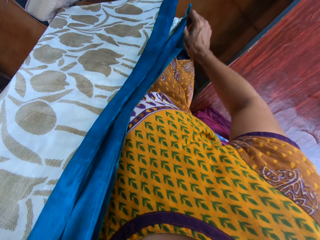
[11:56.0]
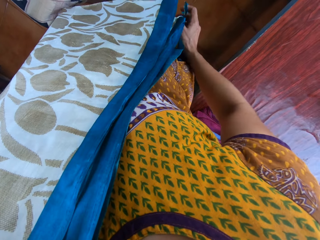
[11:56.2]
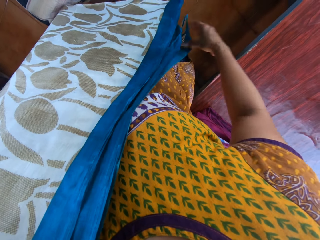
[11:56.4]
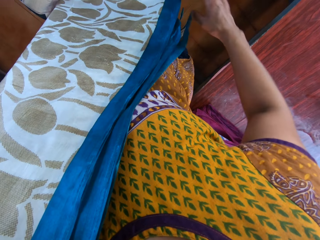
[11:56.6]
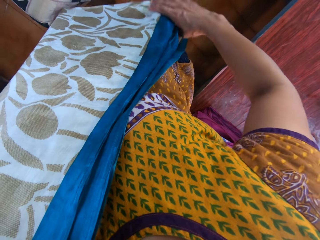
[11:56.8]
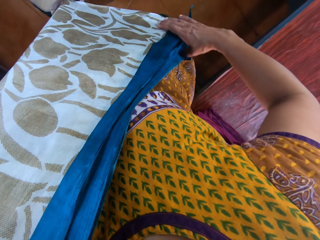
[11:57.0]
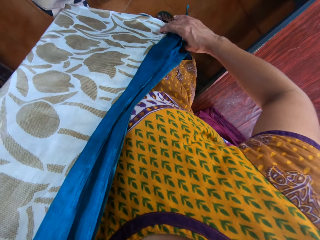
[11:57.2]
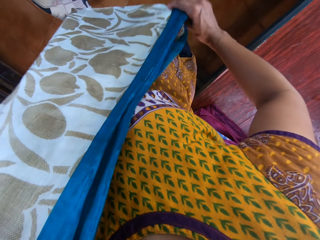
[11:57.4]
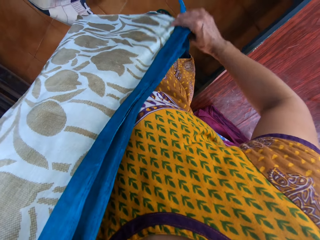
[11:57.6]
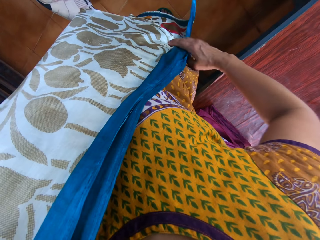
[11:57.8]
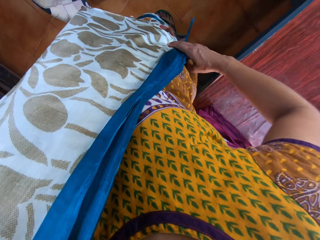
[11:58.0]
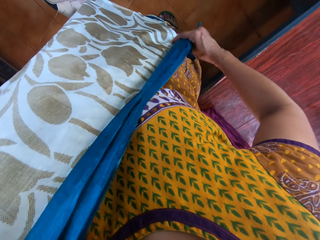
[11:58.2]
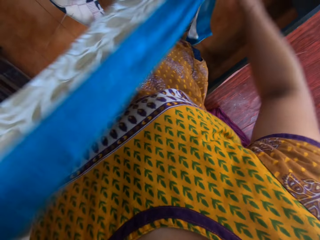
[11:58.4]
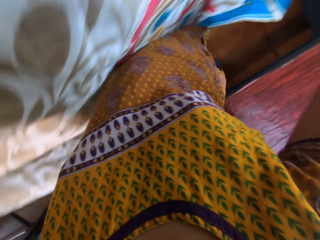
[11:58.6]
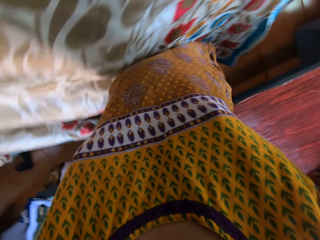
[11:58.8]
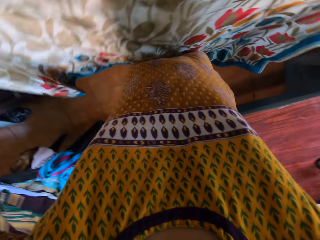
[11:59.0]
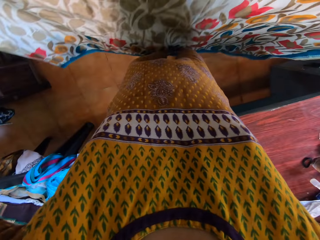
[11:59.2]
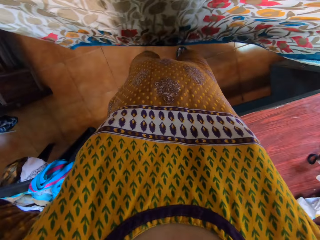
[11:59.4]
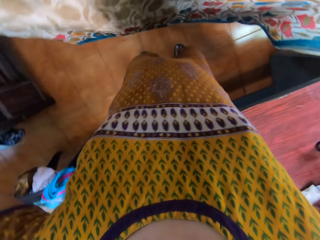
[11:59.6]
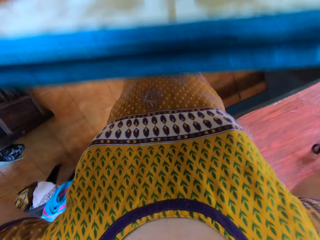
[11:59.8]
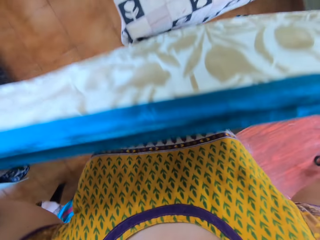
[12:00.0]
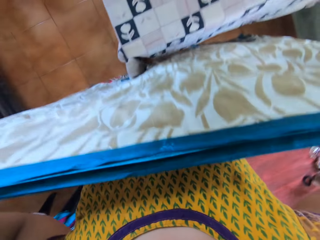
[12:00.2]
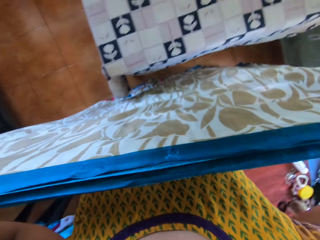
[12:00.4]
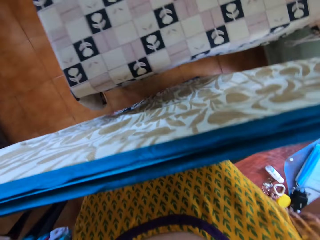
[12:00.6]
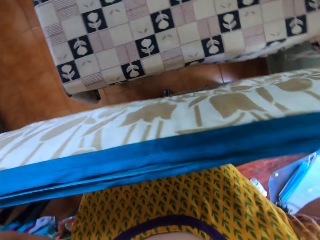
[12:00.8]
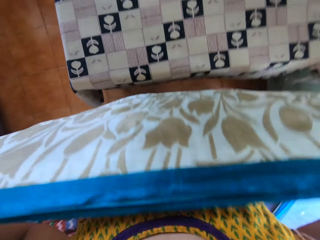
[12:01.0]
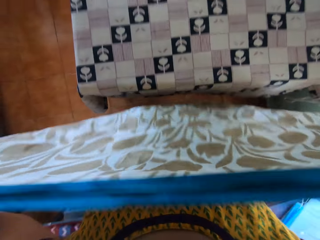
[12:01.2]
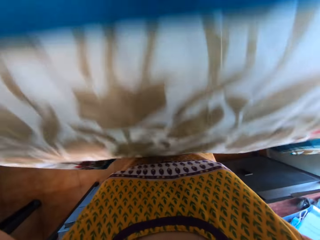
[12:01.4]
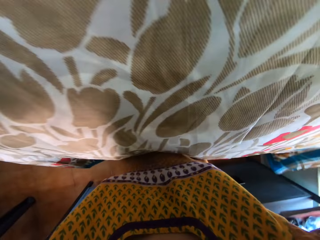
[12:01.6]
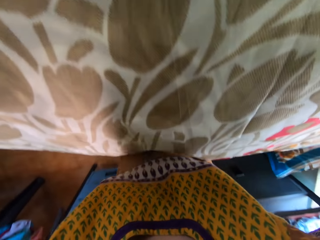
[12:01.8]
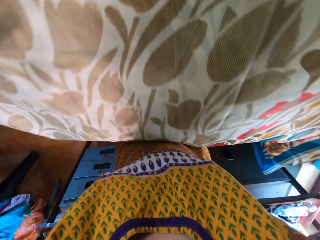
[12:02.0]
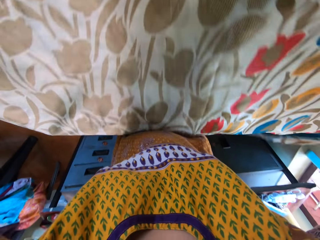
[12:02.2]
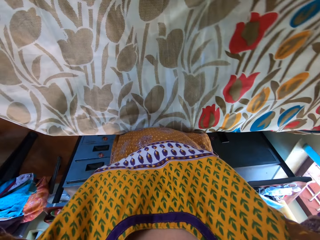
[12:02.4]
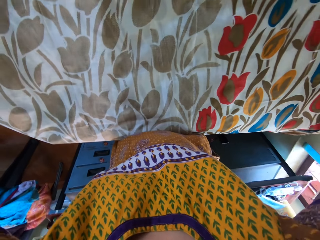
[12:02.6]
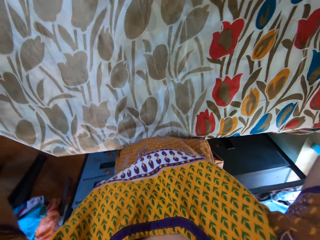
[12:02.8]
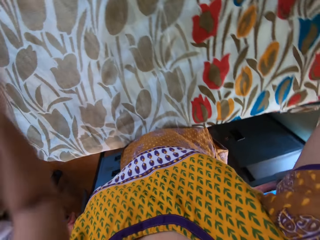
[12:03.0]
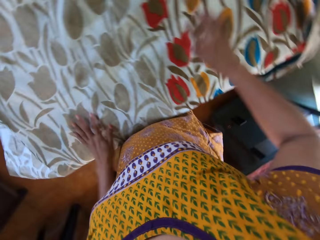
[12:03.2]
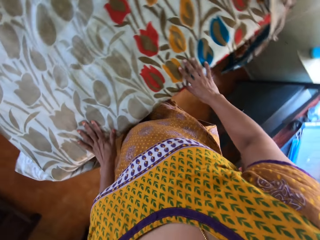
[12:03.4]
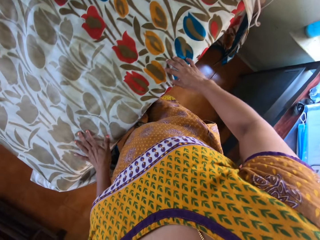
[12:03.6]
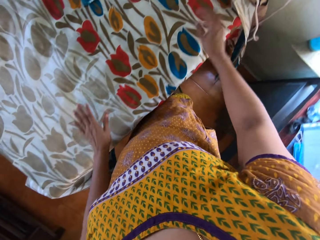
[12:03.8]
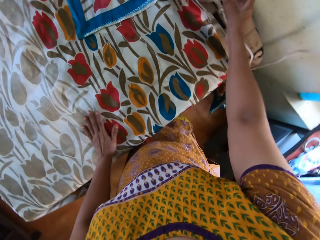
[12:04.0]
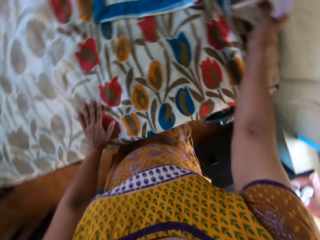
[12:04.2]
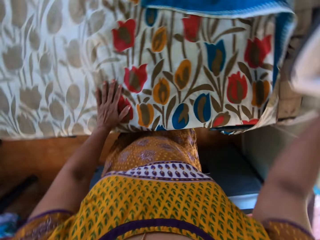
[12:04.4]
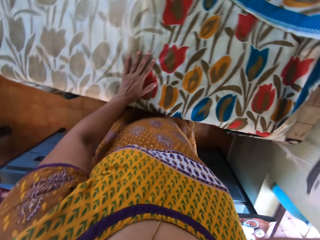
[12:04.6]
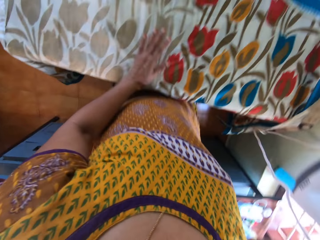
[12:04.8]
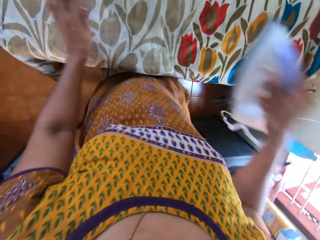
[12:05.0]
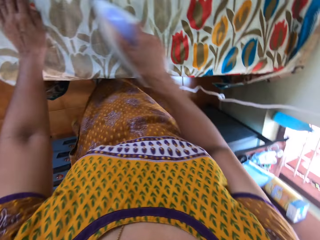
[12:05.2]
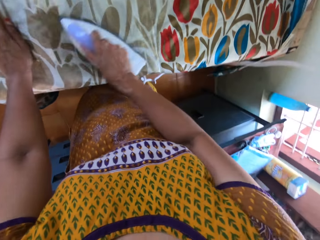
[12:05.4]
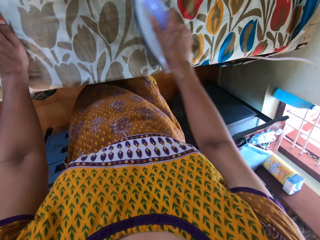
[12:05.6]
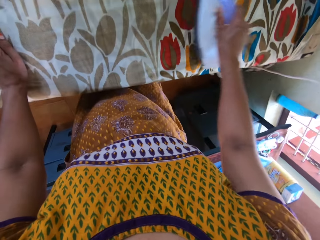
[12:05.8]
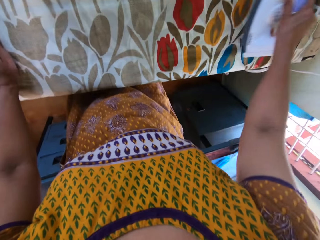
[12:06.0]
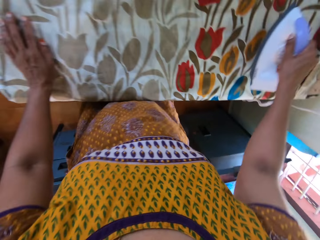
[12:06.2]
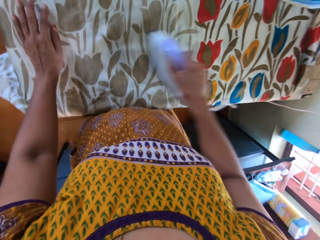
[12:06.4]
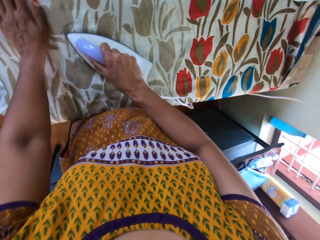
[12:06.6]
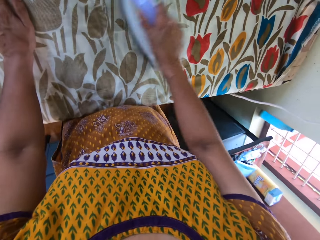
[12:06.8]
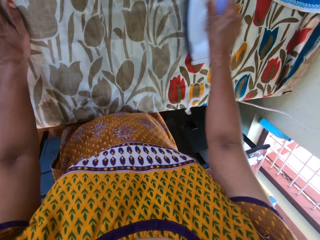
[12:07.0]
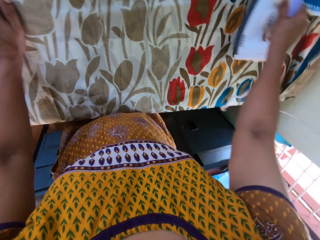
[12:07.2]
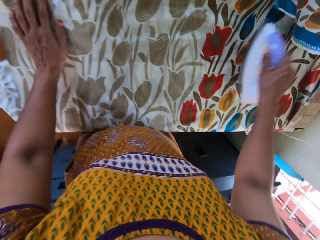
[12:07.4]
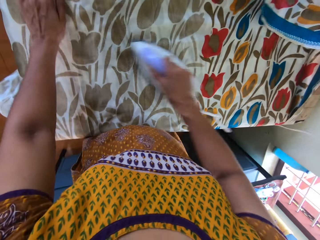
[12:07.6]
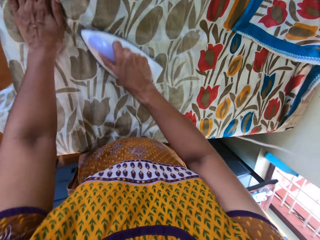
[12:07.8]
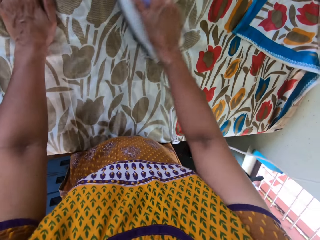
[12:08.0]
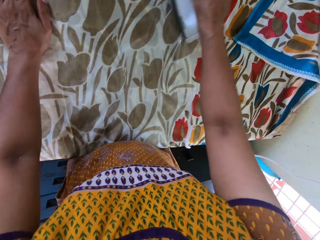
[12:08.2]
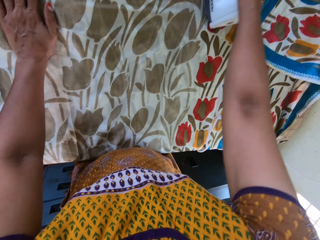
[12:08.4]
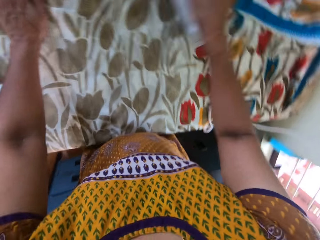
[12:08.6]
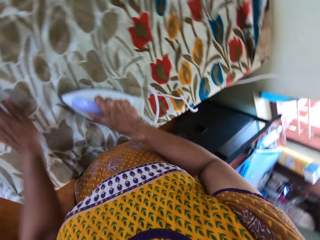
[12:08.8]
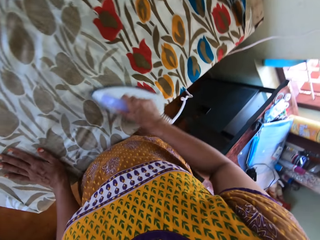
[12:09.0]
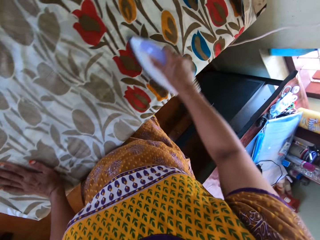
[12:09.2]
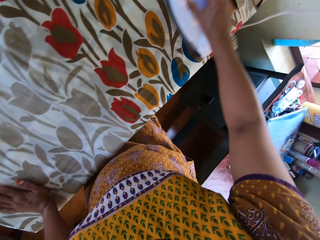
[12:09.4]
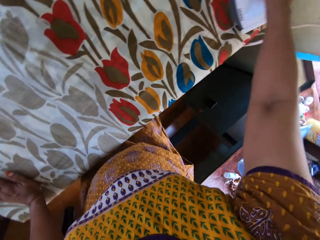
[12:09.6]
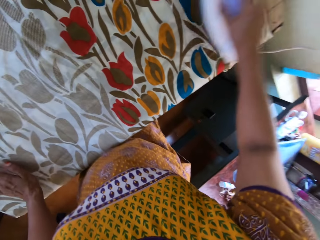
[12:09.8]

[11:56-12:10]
The camera wearer places the cloth on the table or iron board with her hands. She holds the cloth. She picks the iron from the table with her right hand. She irons the cloth on the table with the iron in her right hand.

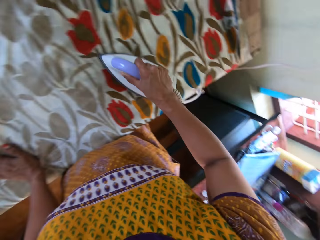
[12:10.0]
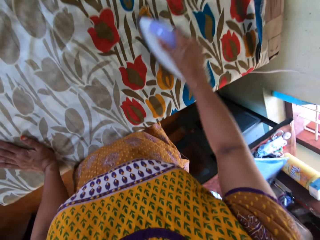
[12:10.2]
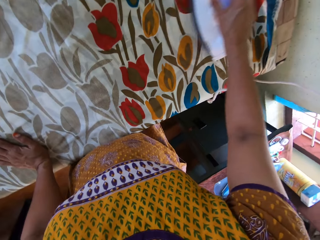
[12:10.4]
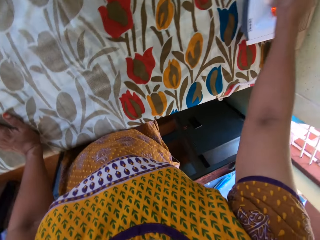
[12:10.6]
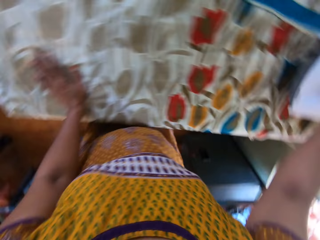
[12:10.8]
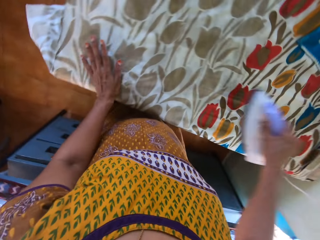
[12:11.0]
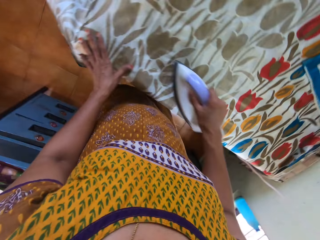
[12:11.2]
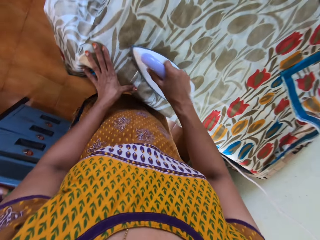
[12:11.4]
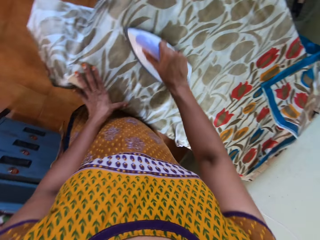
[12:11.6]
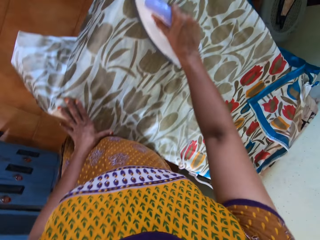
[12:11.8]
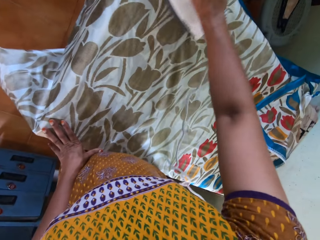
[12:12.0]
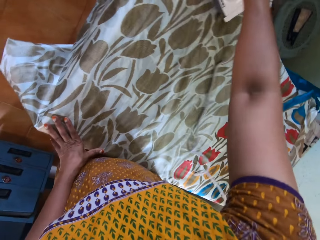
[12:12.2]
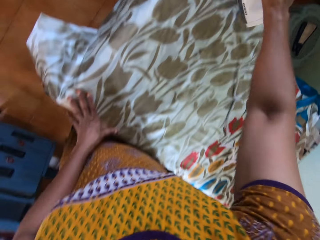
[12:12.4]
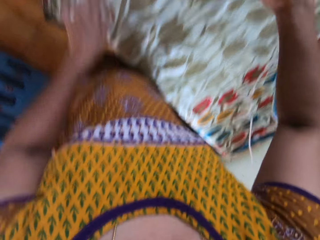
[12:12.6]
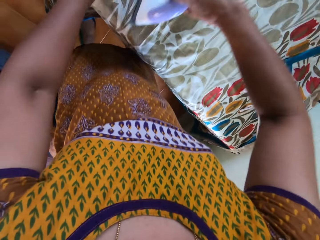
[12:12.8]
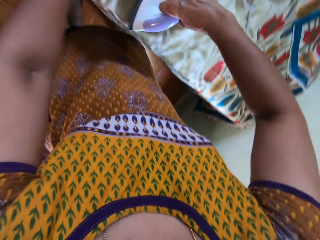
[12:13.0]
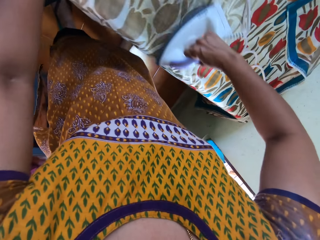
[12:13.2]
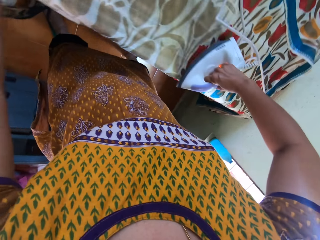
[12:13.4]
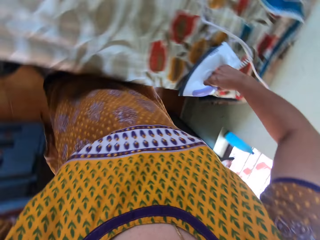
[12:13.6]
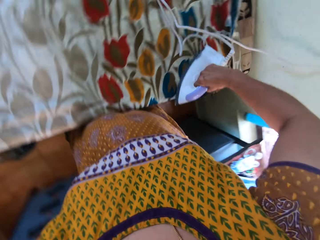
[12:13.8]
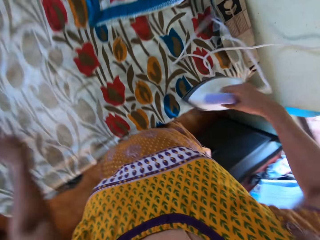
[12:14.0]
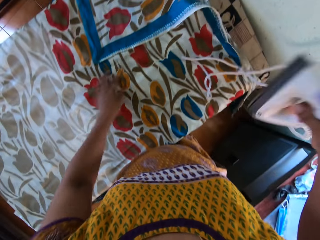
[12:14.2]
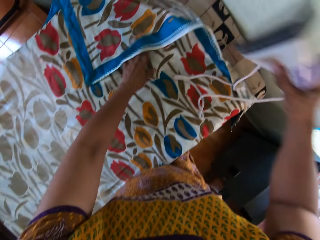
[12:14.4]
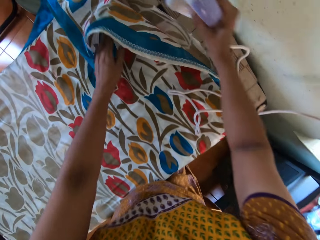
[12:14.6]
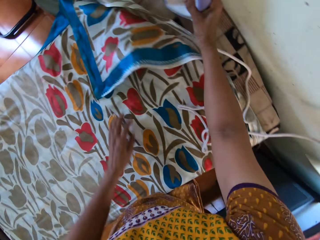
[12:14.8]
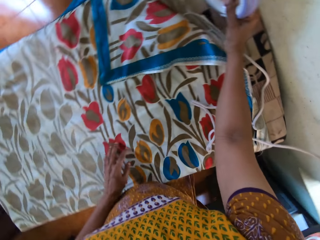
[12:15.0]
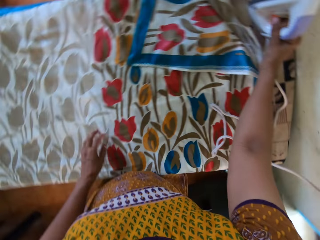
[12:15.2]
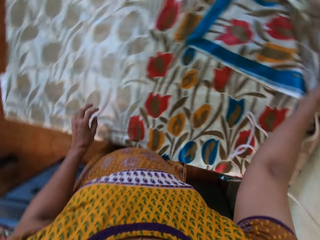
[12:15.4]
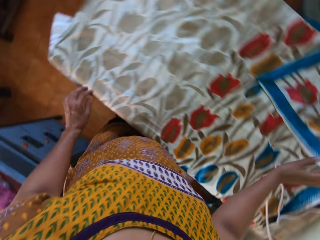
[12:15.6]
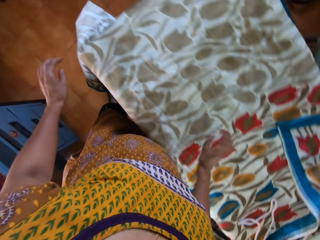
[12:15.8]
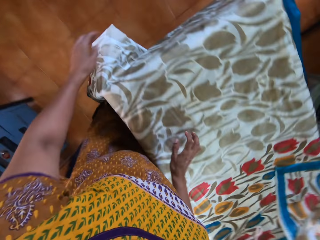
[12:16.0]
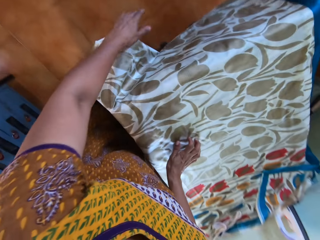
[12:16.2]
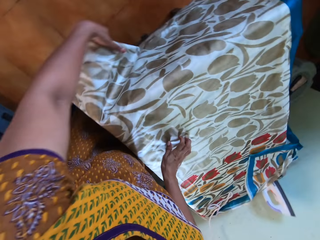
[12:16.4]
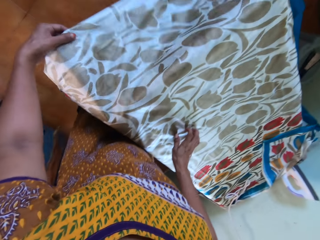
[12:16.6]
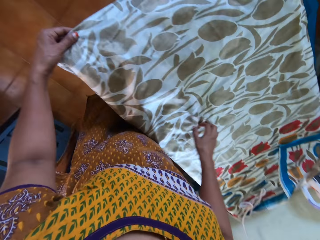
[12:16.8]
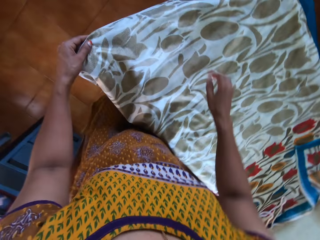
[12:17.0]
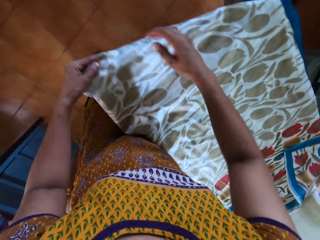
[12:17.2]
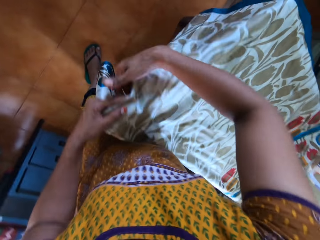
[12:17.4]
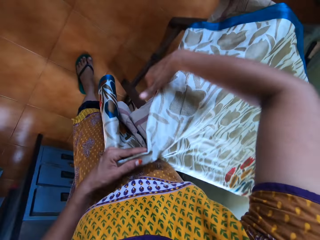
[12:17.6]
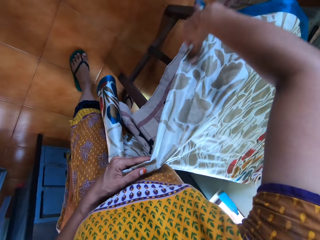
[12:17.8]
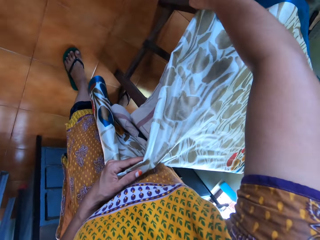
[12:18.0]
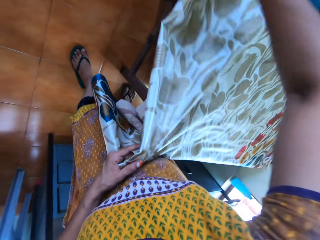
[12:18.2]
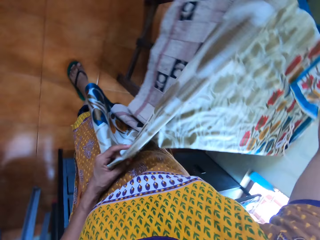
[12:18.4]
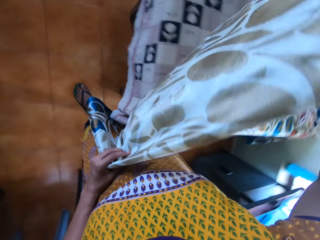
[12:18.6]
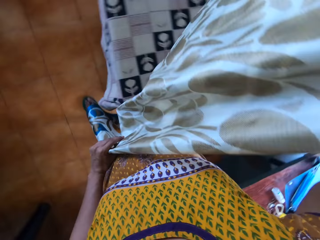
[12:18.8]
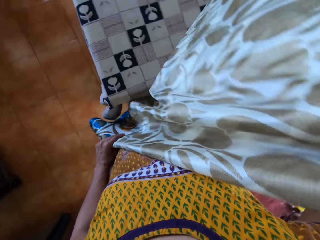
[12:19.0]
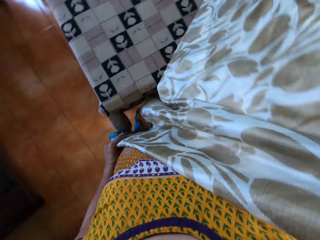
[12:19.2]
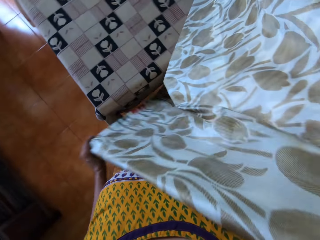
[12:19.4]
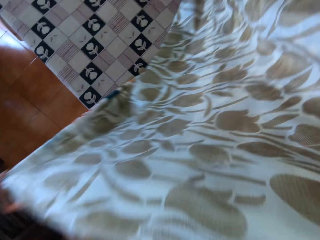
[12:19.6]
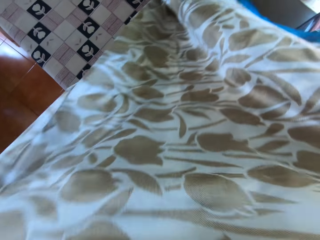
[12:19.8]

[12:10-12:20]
The camera wearer picks the iron from the table with her right hand. She adjusts the cloth on the table with her left hand. She places the iron on the table with her right hand. She moves a hand. She adjusts the cloth on the table with her left hand. She holds the cloth. She picks the cloth from the table with her hands.
